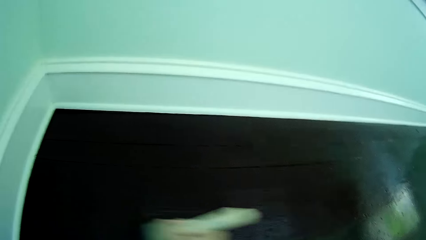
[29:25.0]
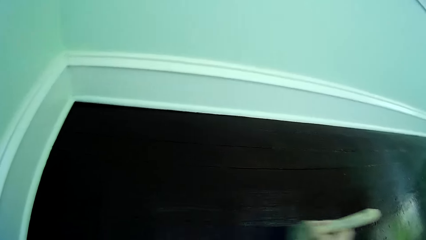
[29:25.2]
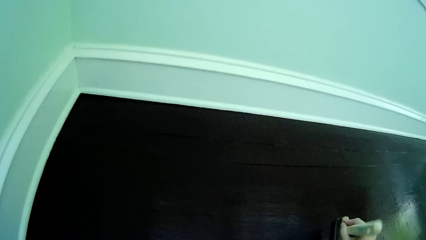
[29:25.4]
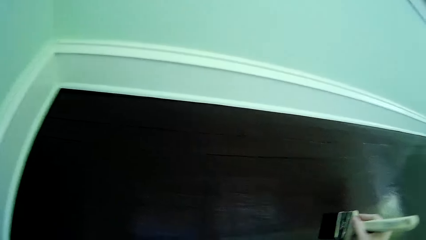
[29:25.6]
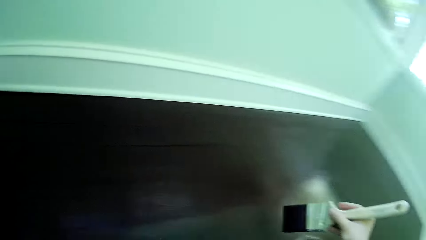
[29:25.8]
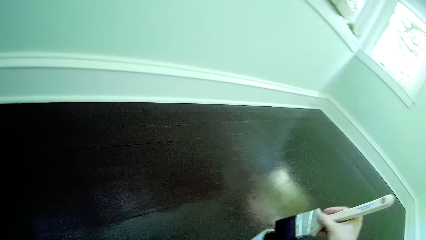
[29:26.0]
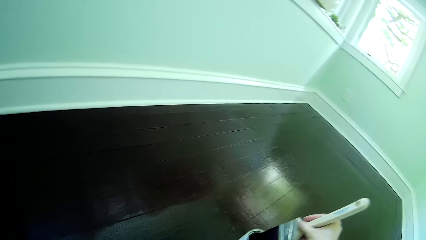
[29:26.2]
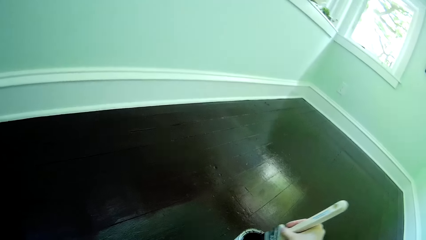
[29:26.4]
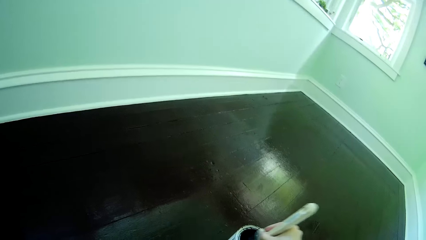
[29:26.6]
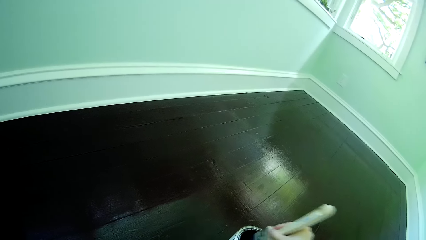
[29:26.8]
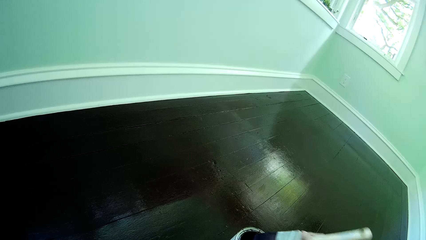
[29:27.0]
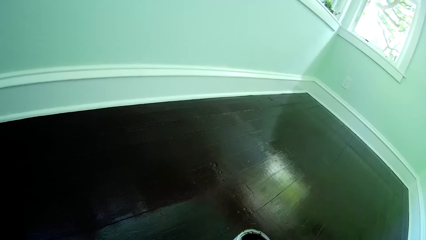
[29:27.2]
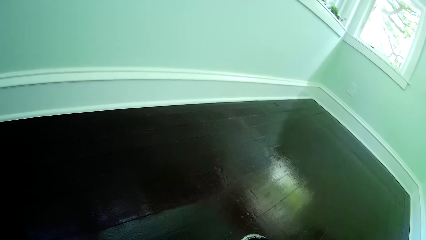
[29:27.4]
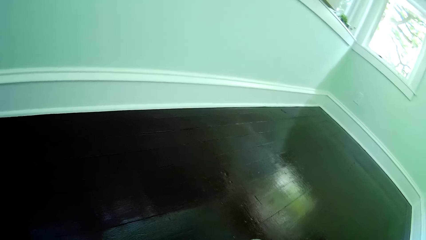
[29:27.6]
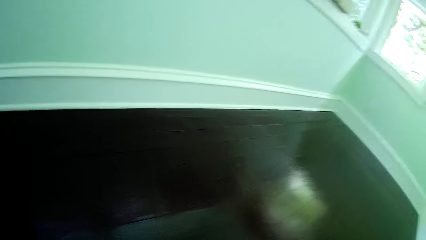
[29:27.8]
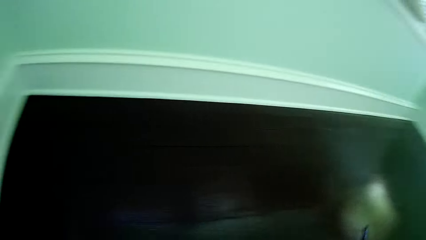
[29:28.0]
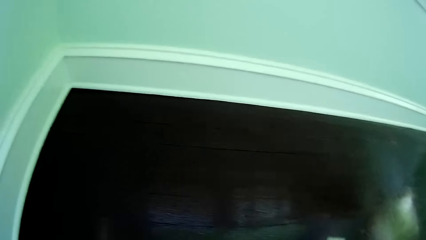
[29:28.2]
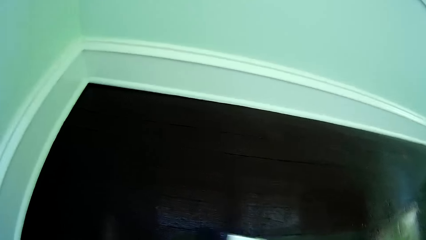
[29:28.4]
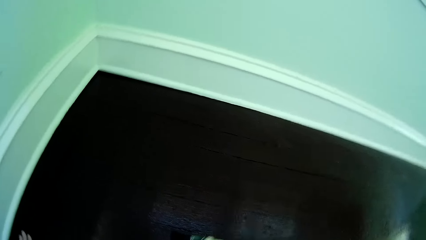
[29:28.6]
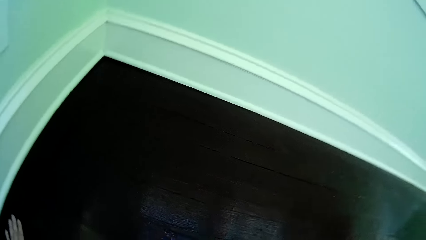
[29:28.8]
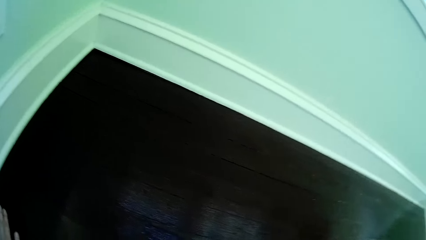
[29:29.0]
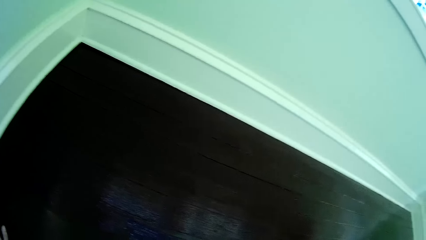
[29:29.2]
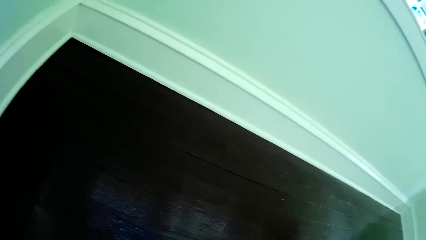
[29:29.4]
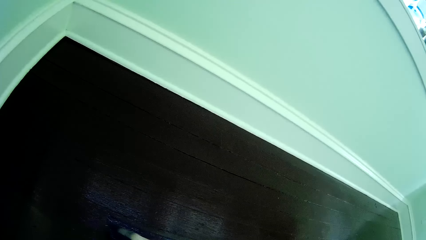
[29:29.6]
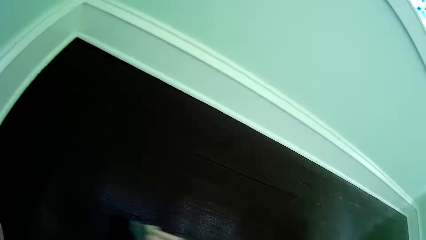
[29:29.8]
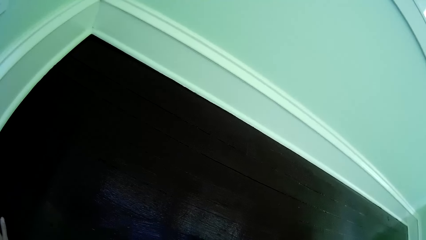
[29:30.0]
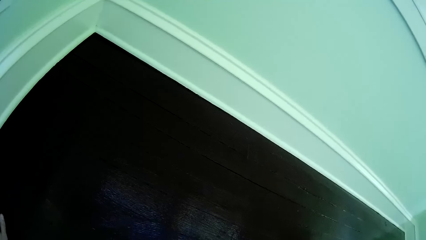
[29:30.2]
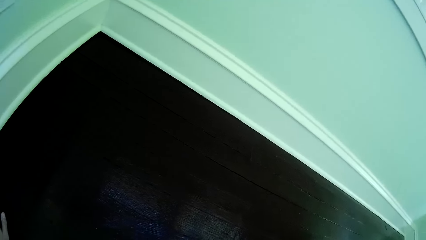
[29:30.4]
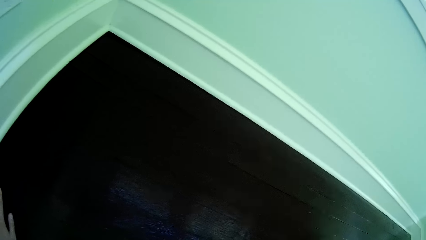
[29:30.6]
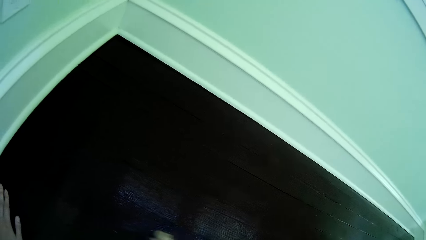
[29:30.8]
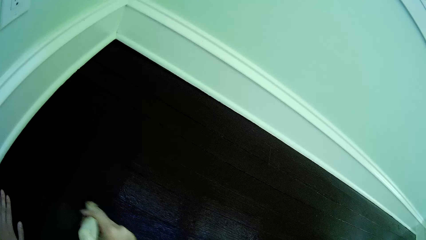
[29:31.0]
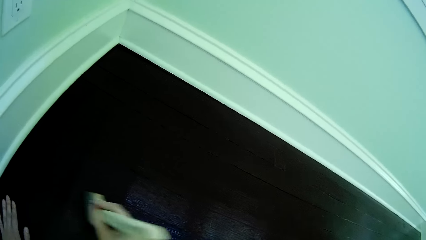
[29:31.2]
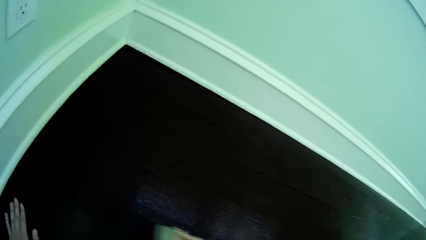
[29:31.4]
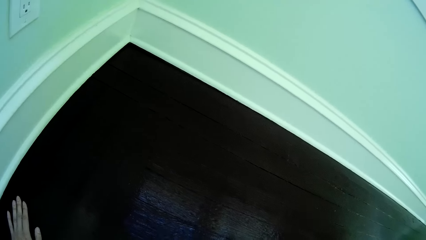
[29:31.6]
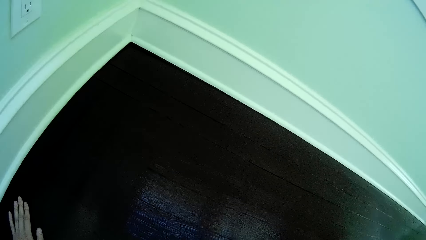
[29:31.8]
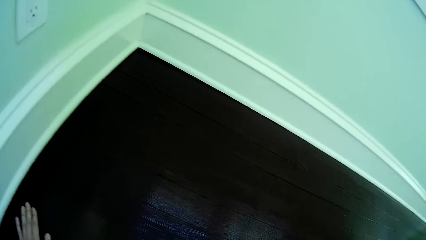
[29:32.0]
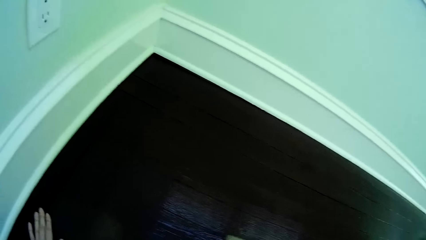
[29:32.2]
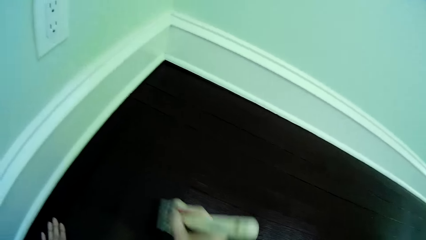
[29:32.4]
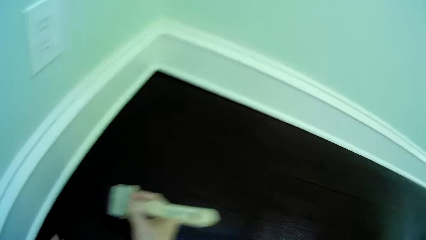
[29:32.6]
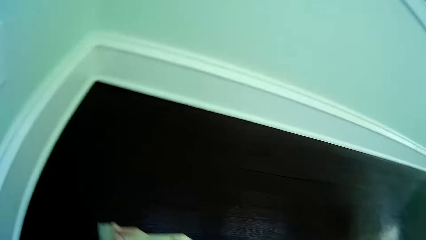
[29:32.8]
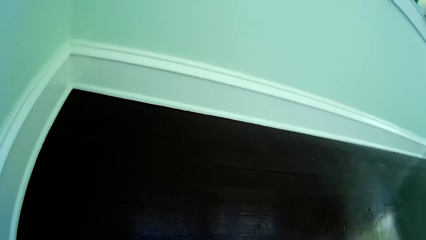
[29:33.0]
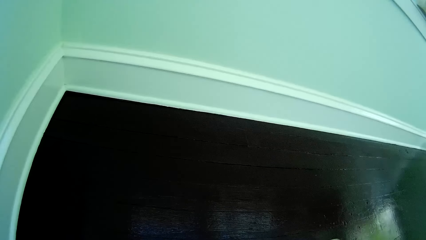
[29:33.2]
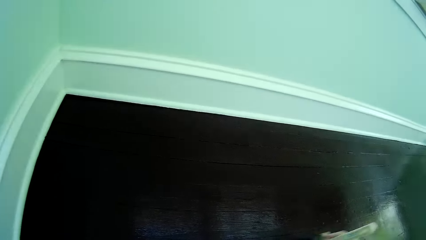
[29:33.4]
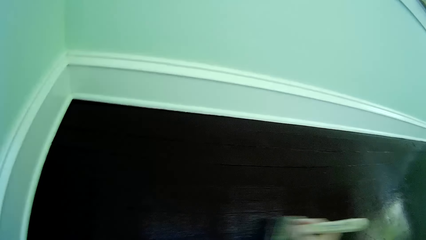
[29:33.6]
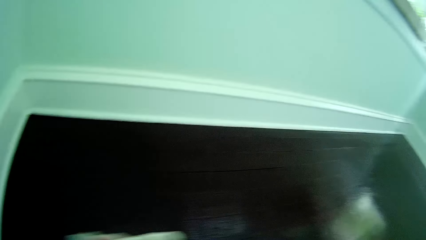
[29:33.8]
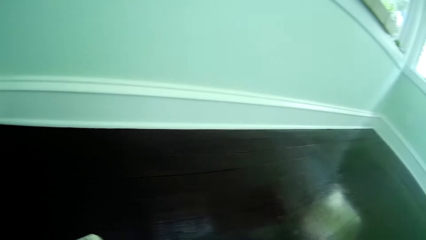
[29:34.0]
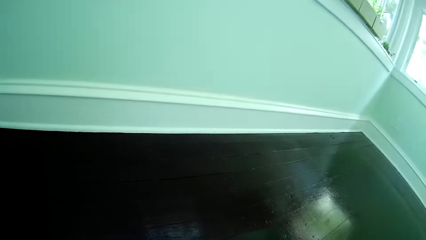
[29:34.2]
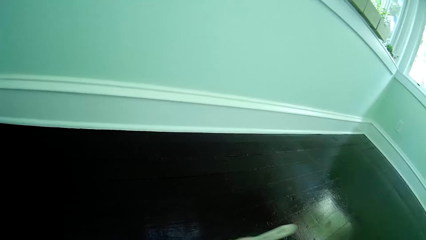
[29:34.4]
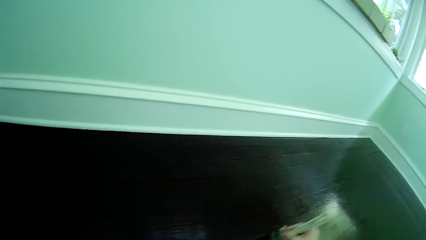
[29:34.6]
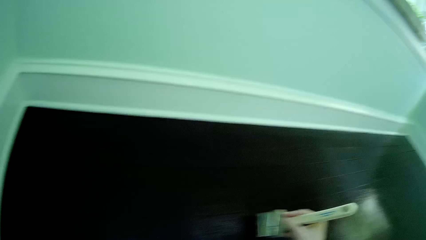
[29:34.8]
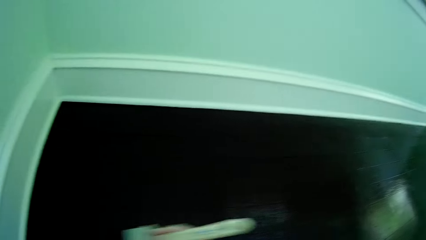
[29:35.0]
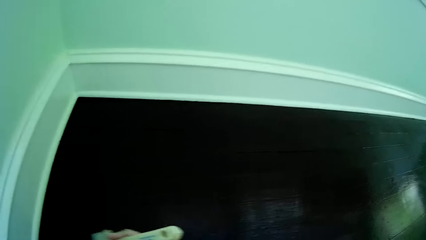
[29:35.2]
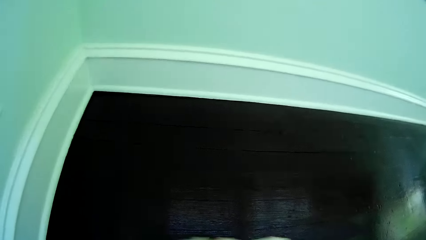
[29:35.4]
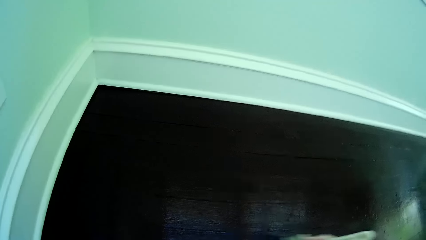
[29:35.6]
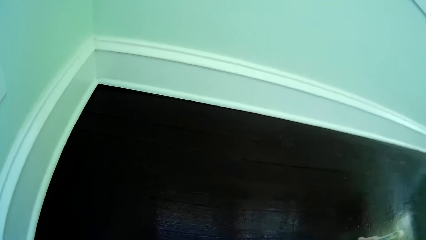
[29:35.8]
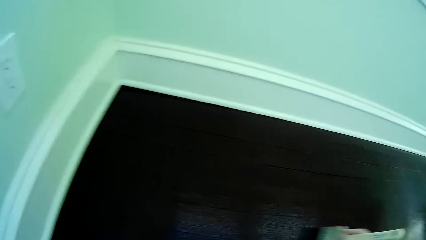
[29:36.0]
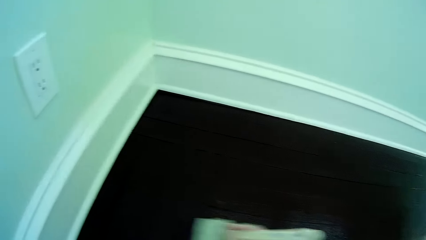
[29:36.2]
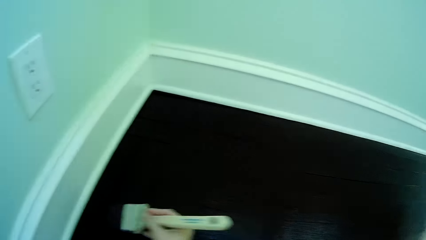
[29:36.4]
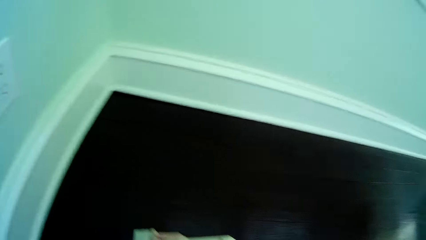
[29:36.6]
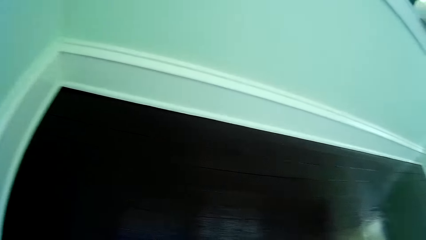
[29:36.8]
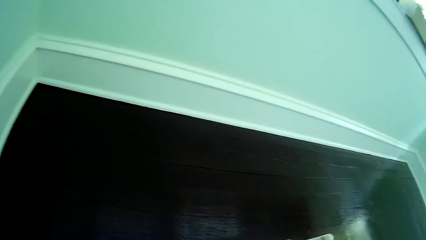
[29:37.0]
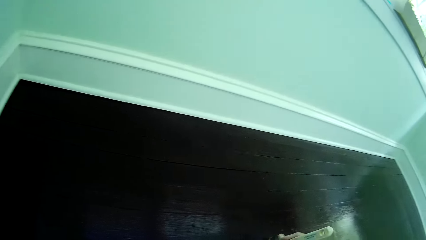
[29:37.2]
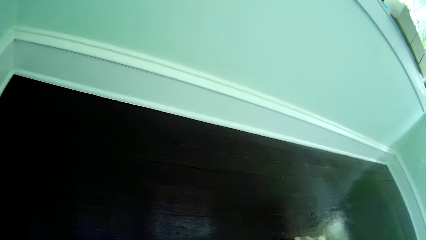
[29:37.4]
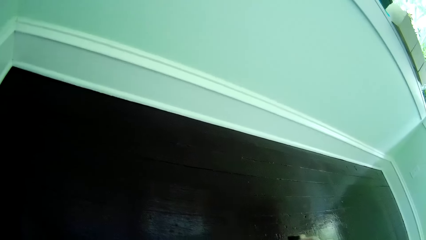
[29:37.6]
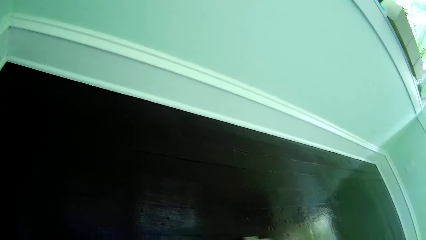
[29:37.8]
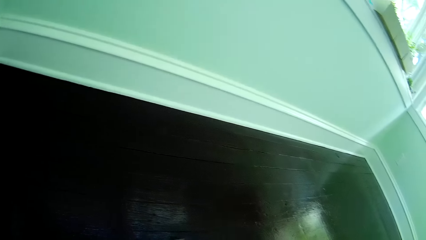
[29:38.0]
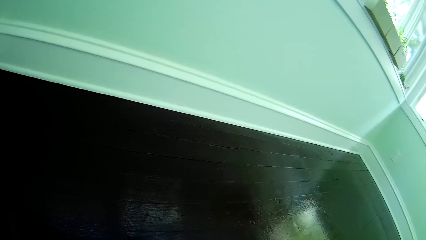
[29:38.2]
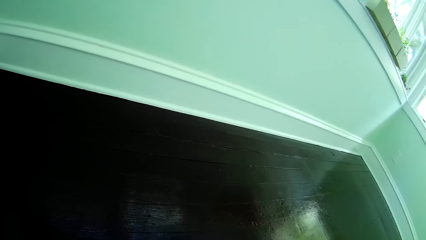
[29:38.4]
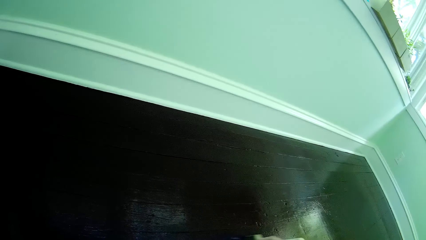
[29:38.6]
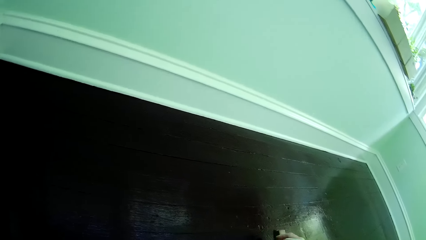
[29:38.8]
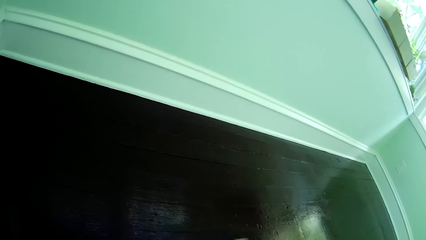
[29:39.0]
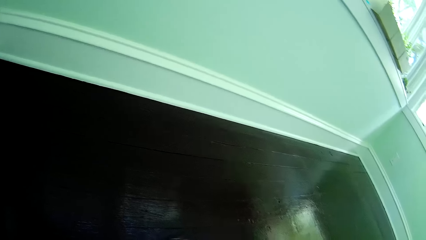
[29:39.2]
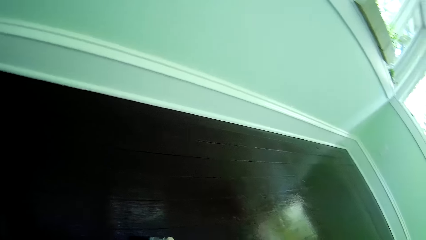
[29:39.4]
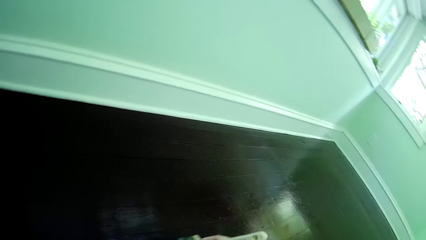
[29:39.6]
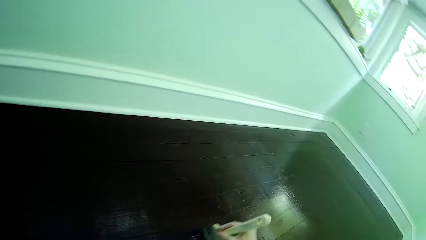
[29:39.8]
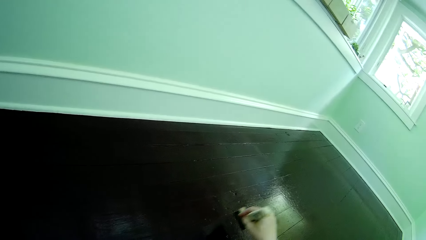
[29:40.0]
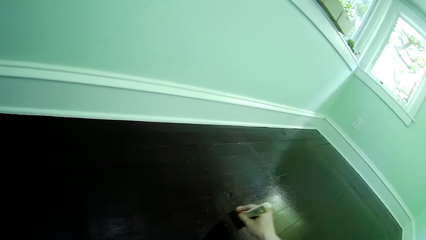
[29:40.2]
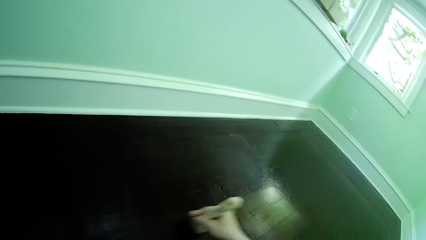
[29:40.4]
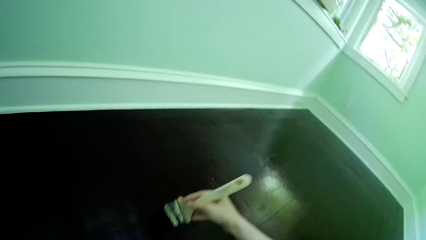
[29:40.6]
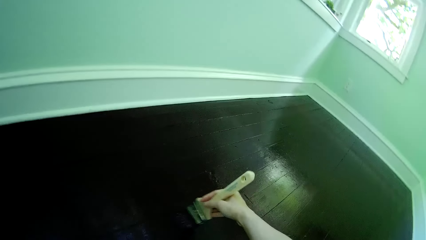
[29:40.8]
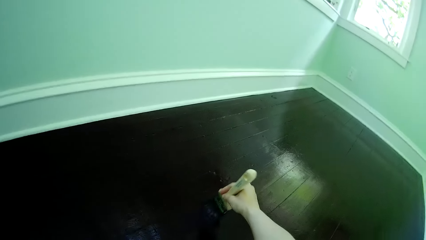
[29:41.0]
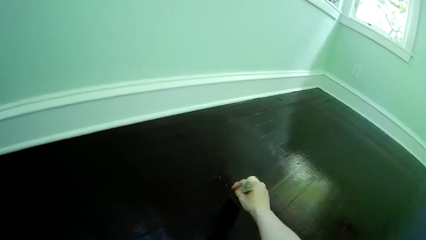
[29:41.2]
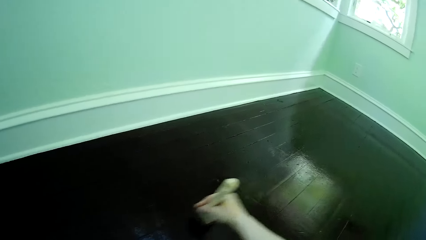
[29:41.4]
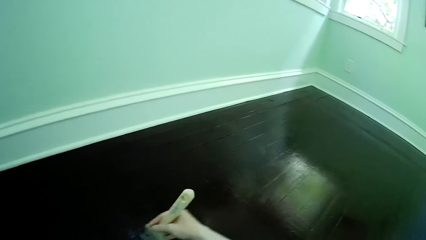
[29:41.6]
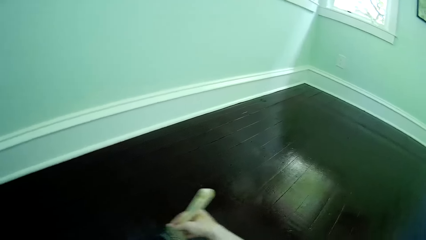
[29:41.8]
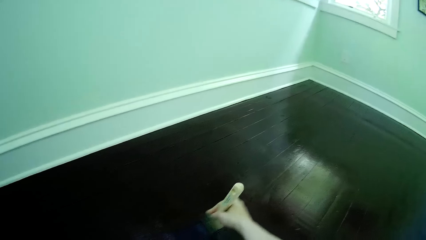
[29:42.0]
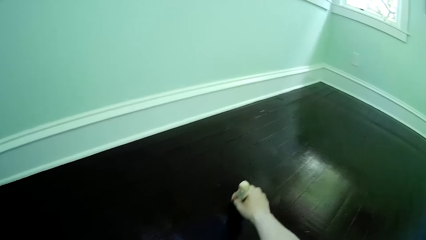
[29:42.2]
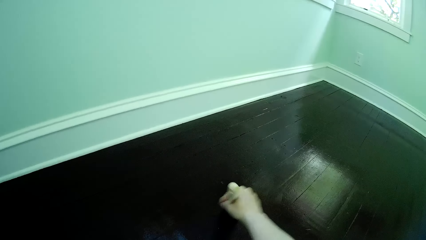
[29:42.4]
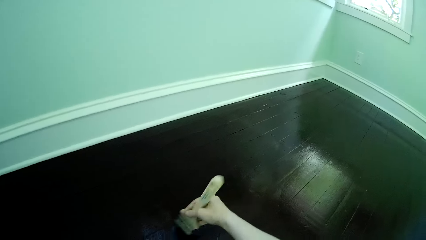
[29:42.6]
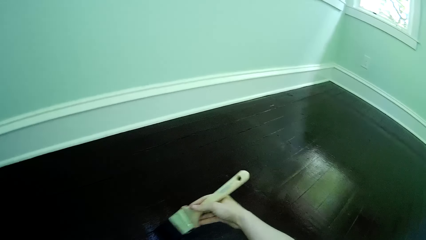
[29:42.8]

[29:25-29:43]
The camera wearer puts the brush inside the paint. He paints the floor with the brush in his right hand.
